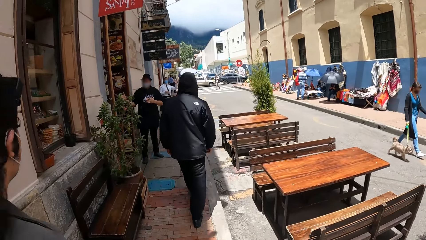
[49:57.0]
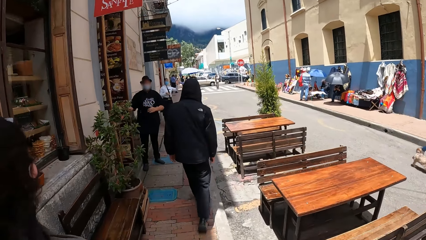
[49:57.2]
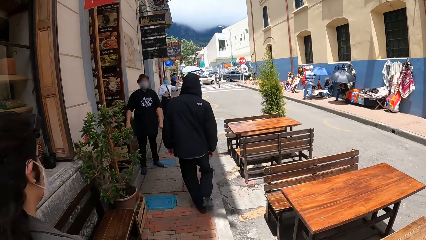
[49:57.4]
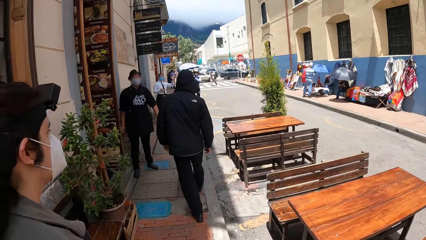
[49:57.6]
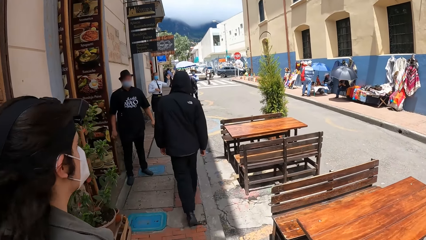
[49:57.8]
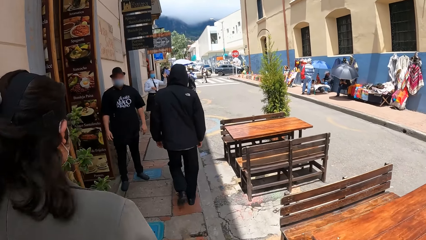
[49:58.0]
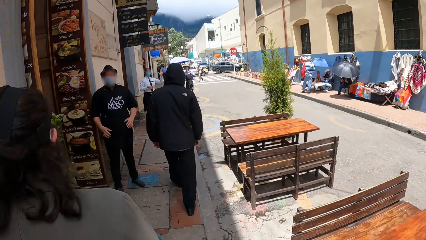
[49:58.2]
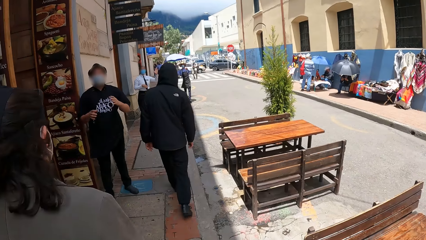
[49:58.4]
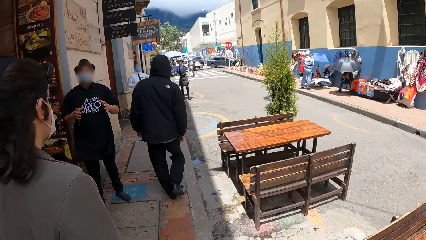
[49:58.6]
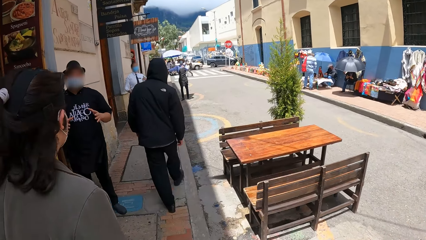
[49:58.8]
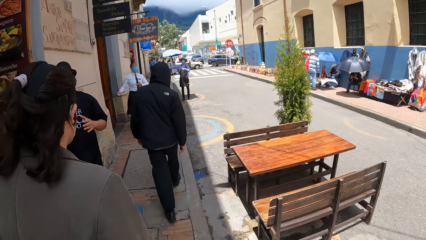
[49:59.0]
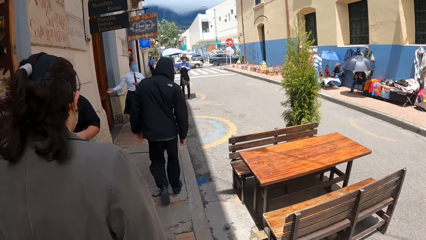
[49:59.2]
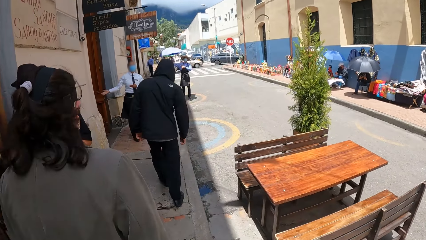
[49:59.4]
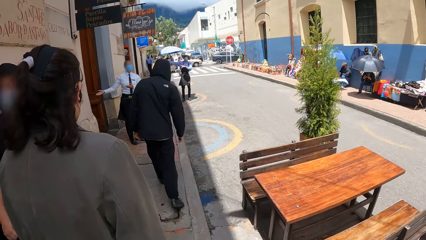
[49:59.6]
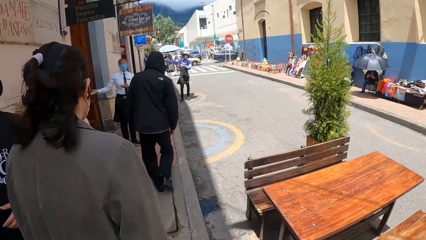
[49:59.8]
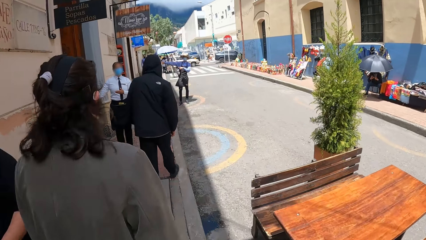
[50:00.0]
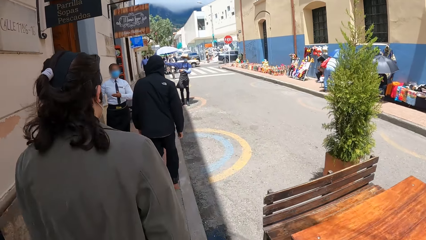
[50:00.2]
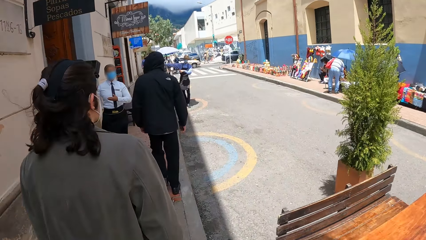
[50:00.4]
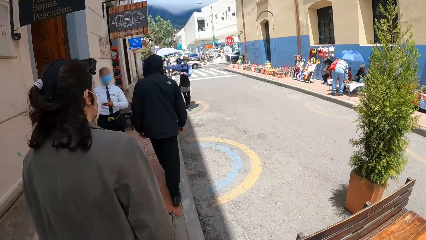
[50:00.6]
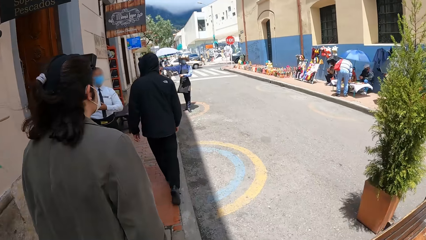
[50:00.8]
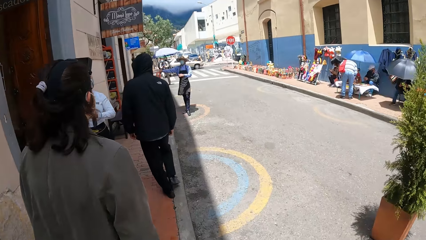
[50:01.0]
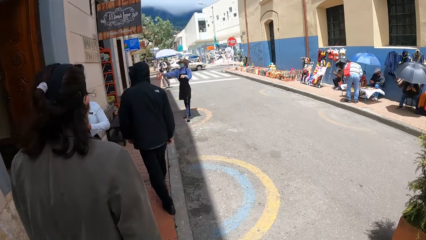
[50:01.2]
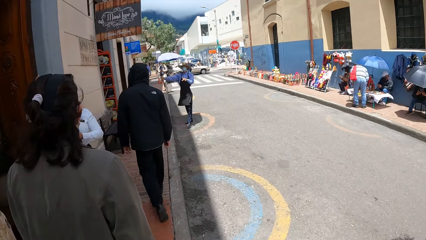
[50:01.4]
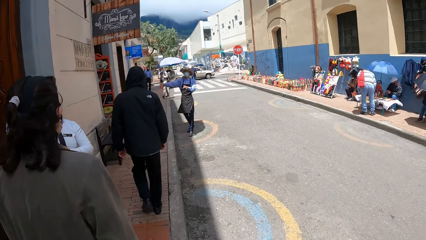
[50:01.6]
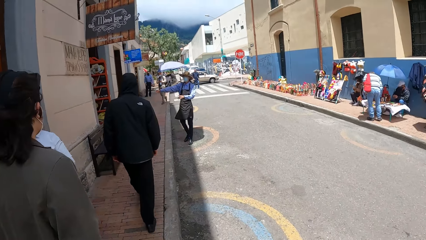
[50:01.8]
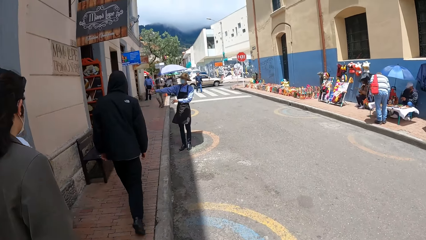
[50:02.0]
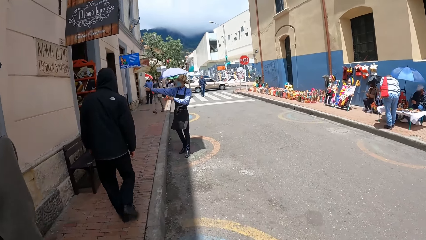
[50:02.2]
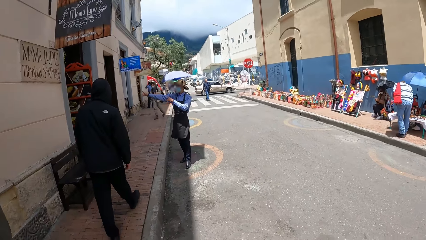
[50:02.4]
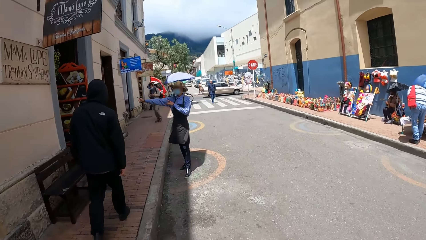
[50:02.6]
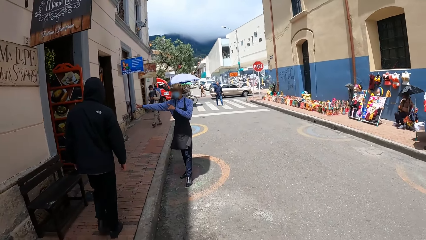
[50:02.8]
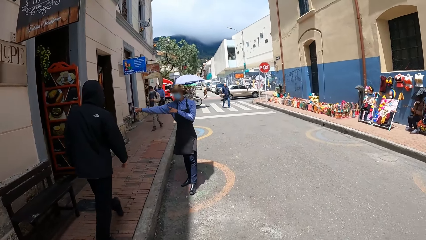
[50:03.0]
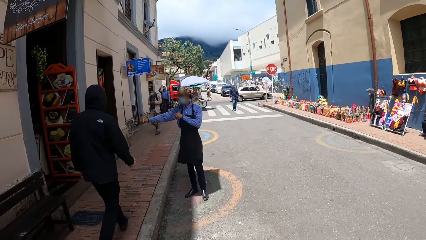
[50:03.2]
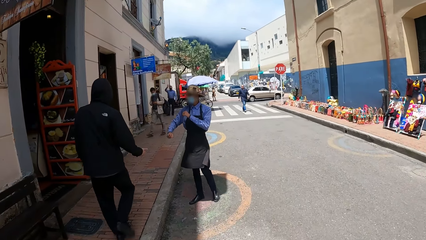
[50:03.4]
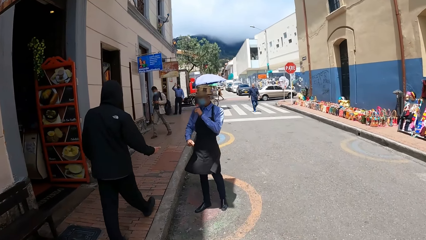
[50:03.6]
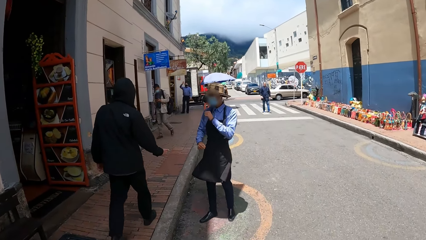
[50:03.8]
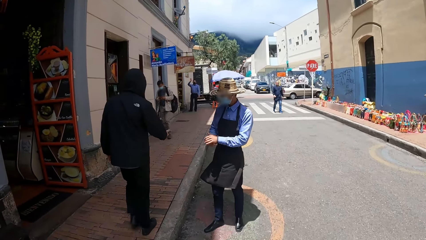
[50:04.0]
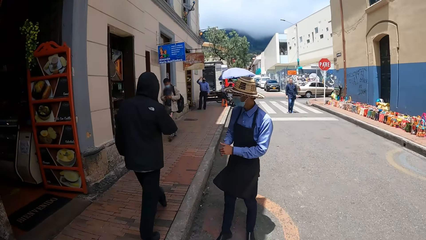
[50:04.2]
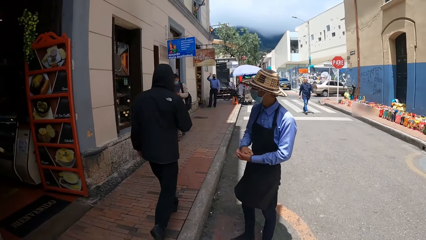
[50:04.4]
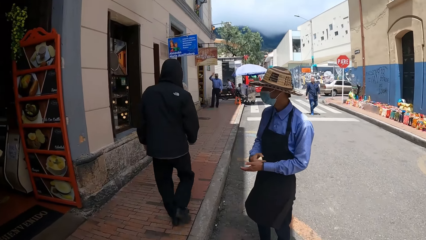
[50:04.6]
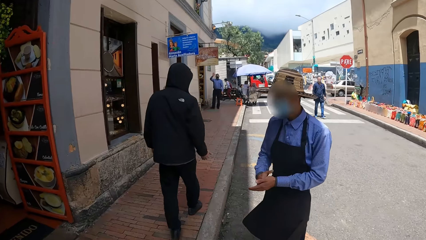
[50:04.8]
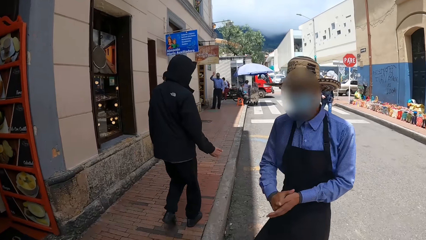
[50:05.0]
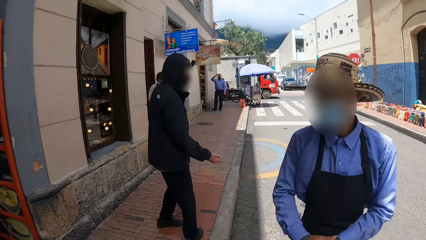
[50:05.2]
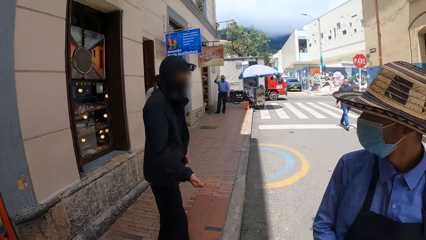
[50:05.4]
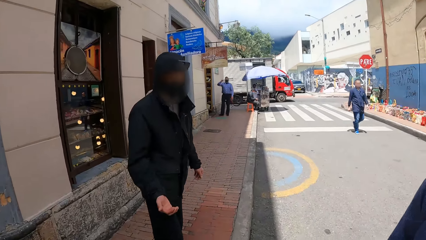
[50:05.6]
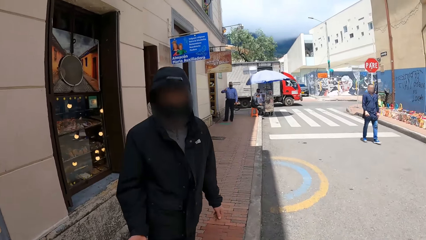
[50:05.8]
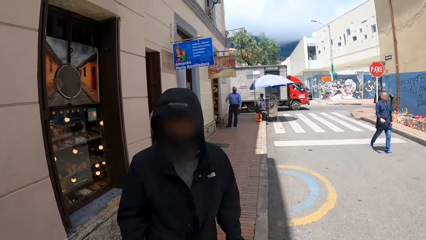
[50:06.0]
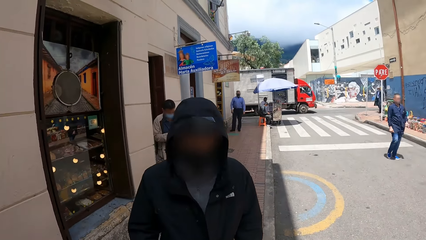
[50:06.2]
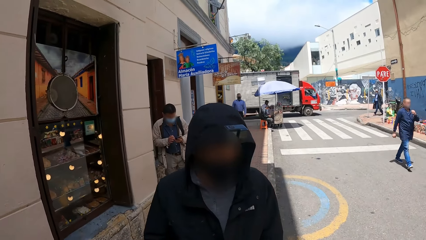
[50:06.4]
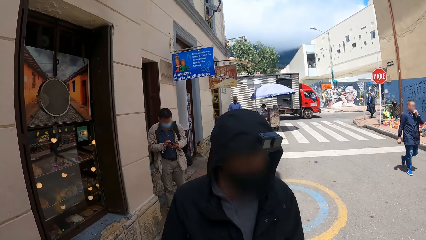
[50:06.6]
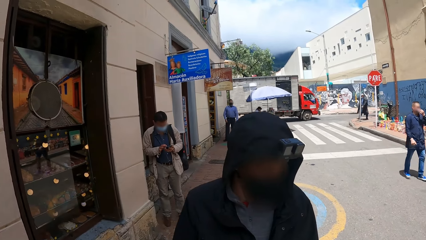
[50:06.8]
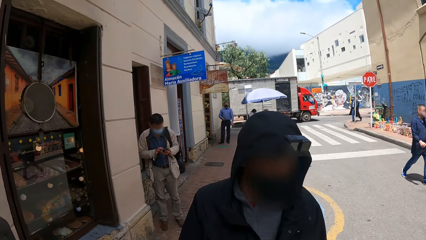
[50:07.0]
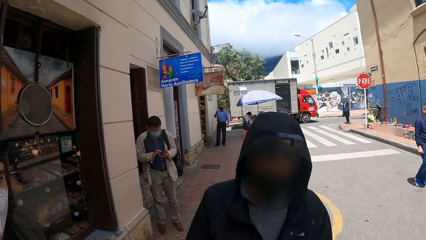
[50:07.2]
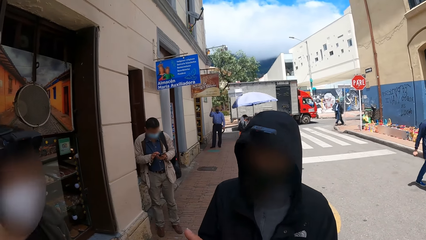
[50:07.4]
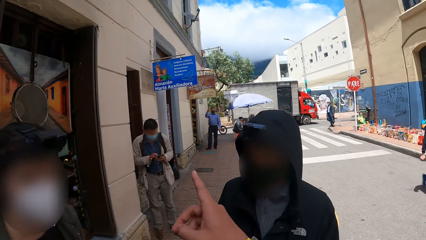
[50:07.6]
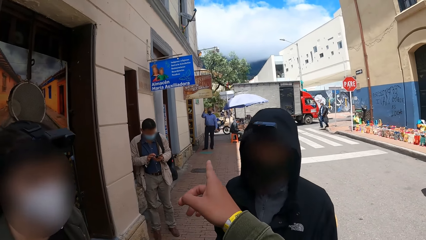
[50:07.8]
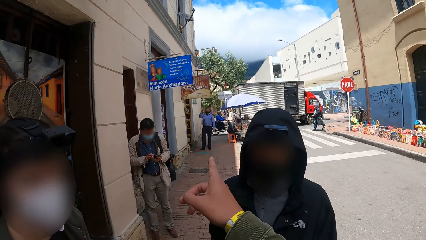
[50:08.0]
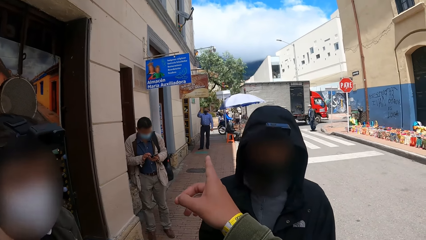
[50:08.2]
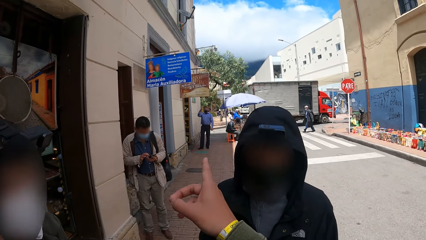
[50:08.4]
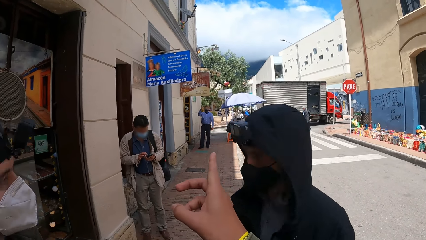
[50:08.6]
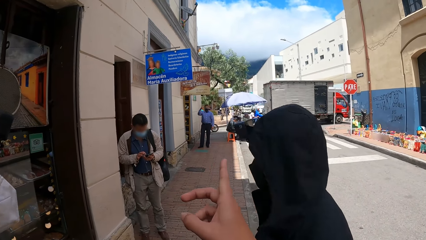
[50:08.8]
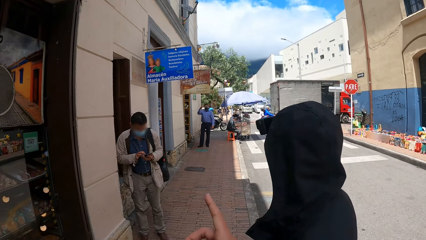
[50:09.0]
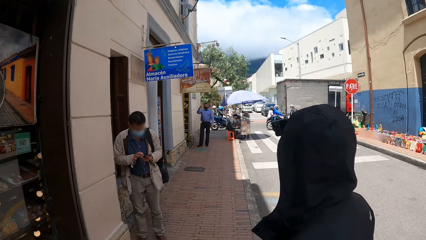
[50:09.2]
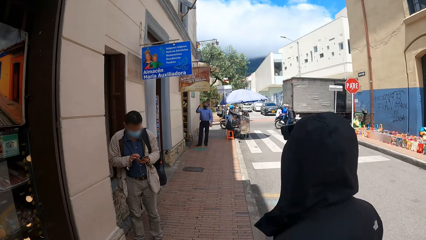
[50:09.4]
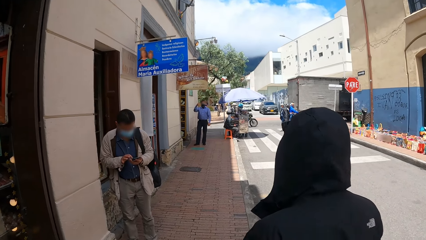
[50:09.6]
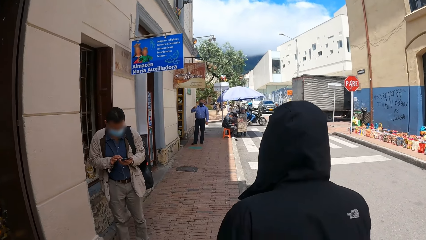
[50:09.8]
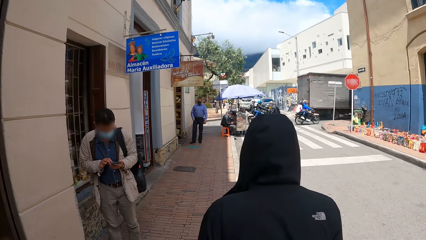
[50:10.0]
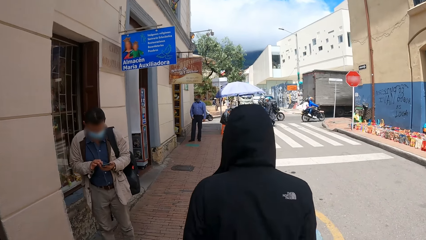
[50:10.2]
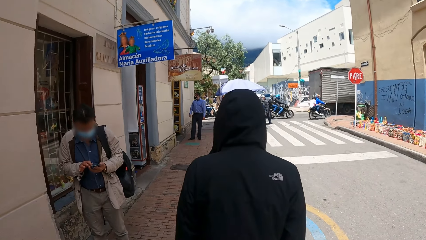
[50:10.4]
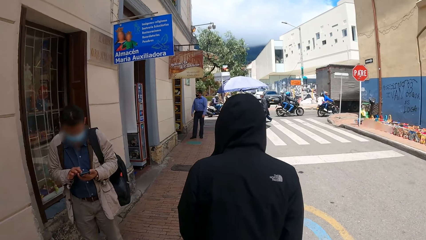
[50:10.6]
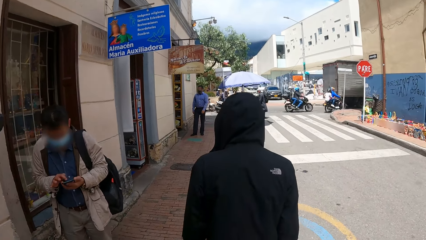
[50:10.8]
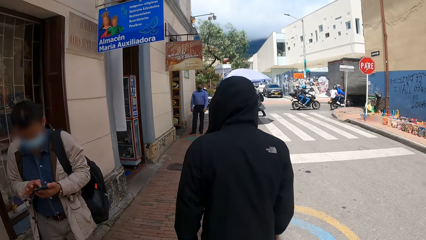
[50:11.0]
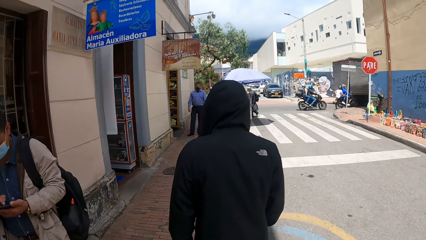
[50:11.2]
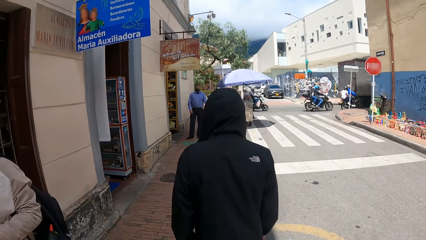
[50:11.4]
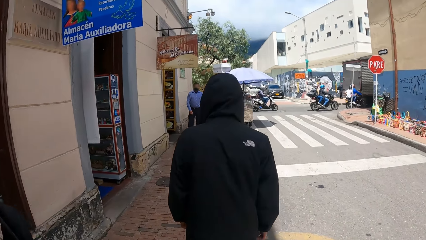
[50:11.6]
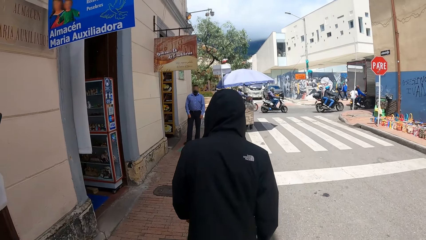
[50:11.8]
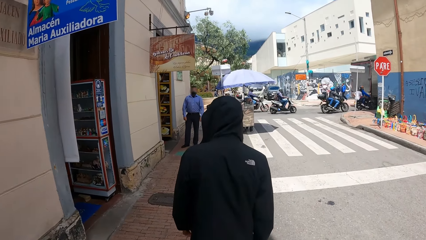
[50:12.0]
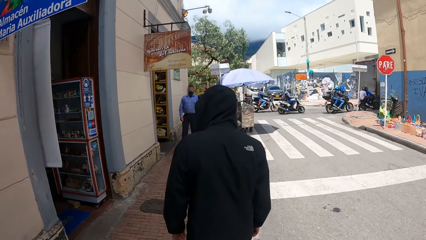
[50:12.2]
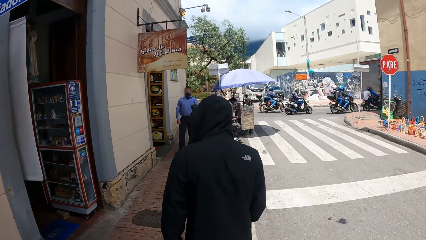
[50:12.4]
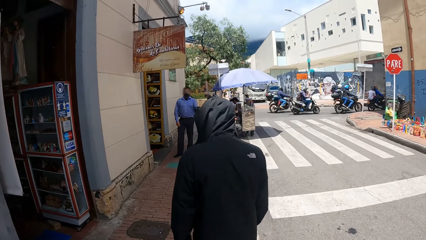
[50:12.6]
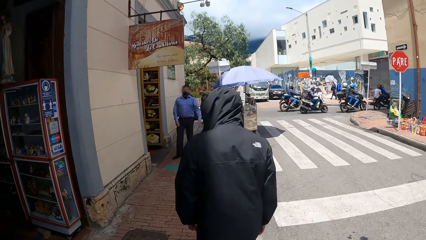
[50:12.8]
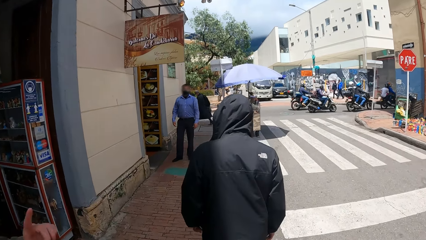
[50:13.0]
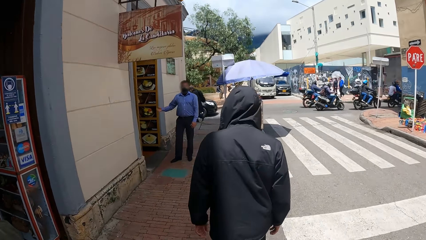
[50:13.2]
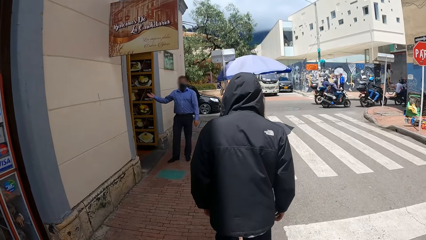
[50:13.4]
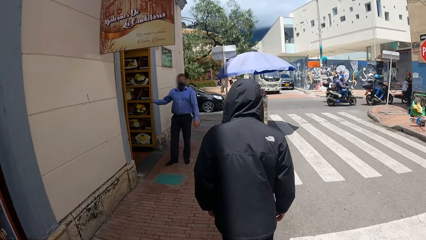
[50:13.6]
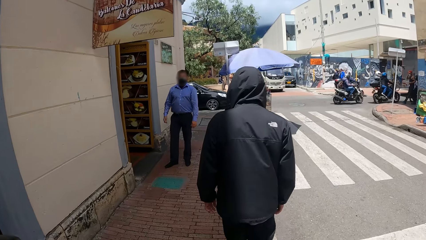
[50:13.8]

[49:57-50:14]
A man walks past another man. The camera wearer walks past the second man with a woman. The first man walks past a third man. The camera wearer walks past the third man with the woman. The first man walks past a fourth man. A person turns. The camera wearer walks past the fourth man. The person stares at the camera wearer and another person. A fifth man operates a phone with both hands. The camera wearer interacts with the woman and the first man. He points with his finger. The first person turns. The camera wearer, the other person and the first person walk along the sidewalk.
